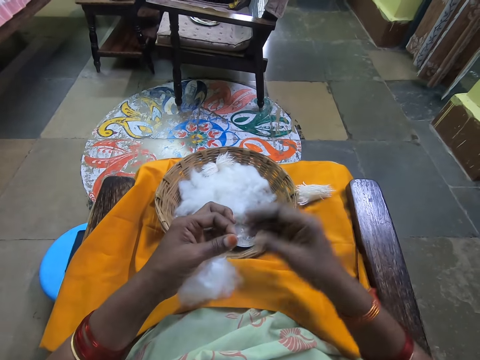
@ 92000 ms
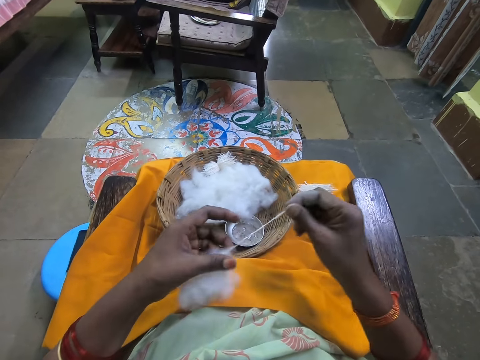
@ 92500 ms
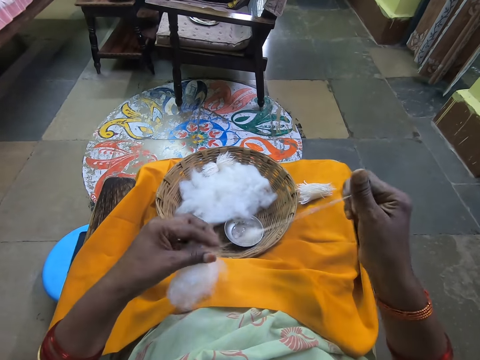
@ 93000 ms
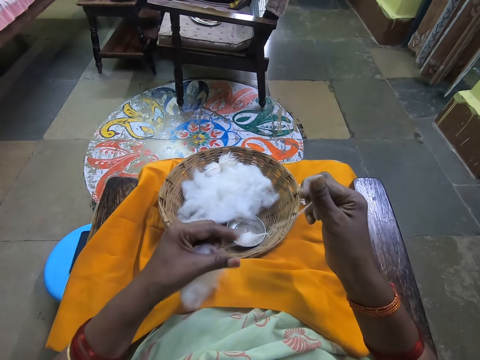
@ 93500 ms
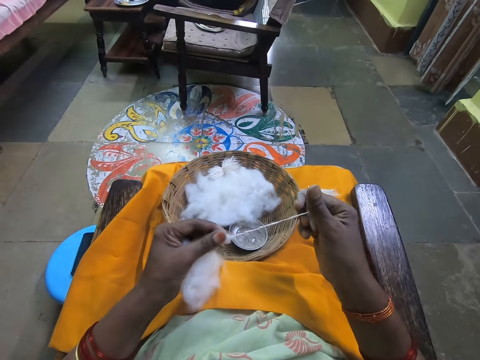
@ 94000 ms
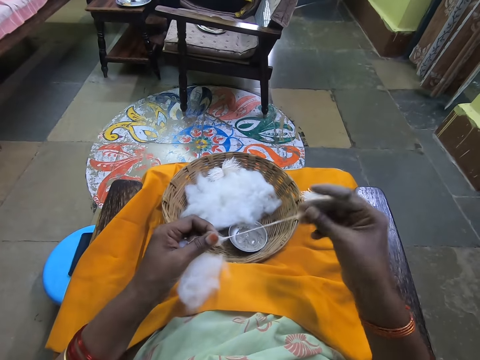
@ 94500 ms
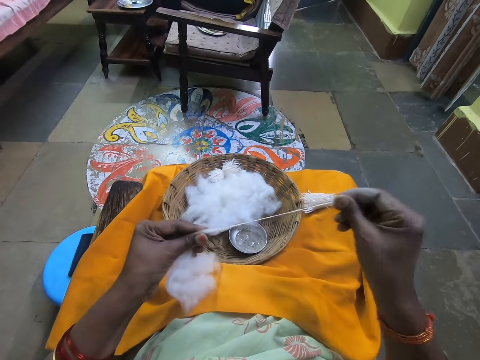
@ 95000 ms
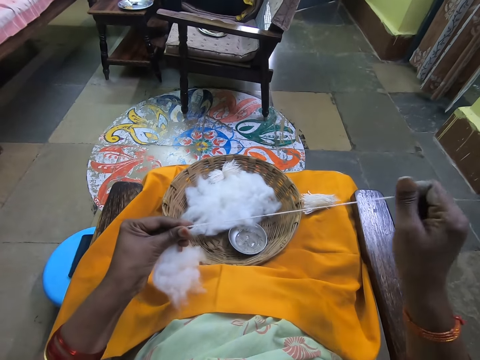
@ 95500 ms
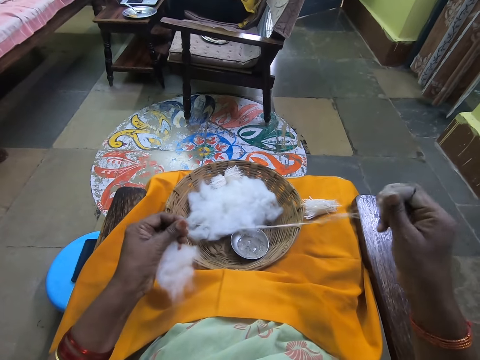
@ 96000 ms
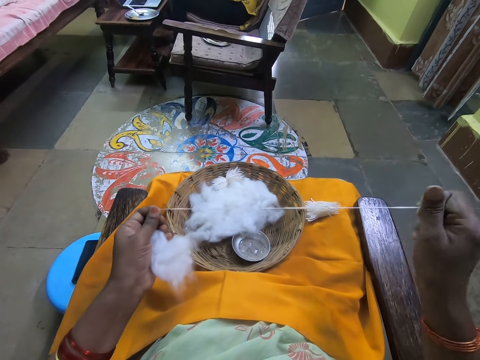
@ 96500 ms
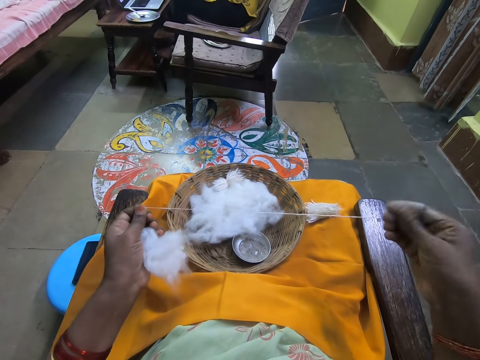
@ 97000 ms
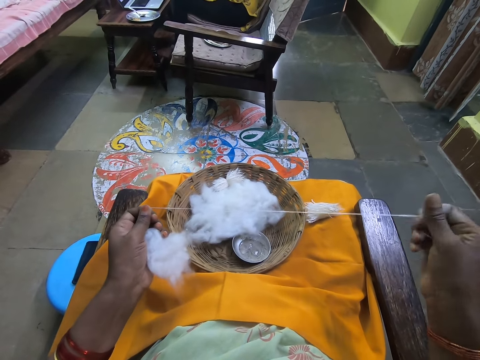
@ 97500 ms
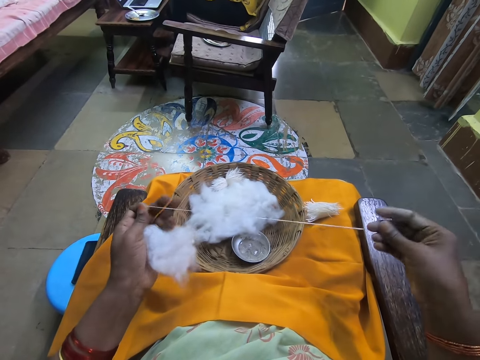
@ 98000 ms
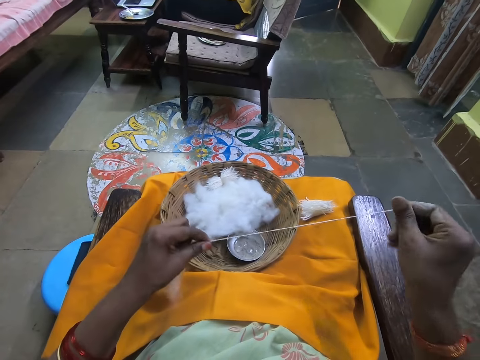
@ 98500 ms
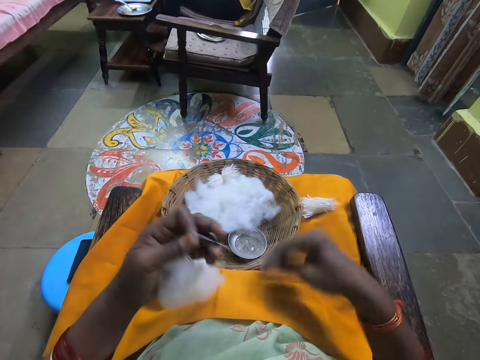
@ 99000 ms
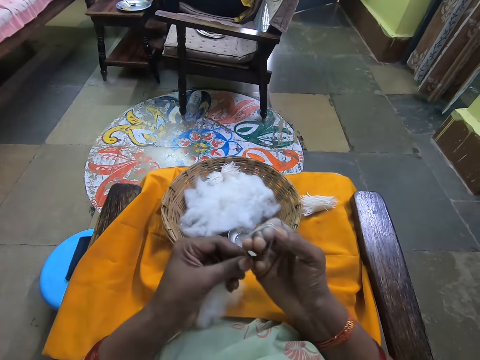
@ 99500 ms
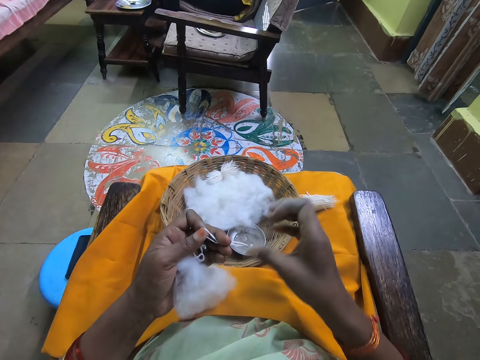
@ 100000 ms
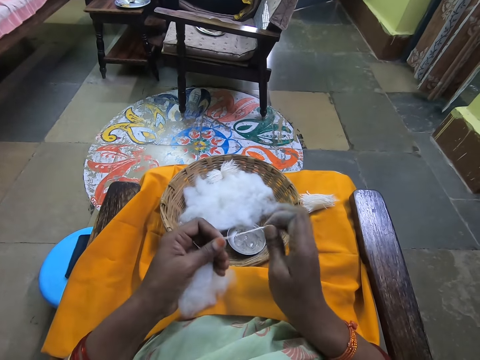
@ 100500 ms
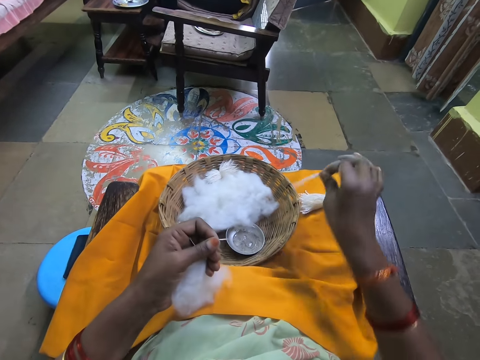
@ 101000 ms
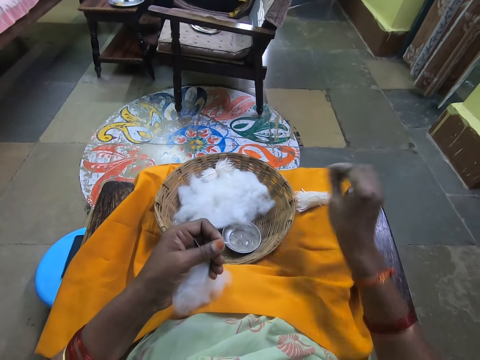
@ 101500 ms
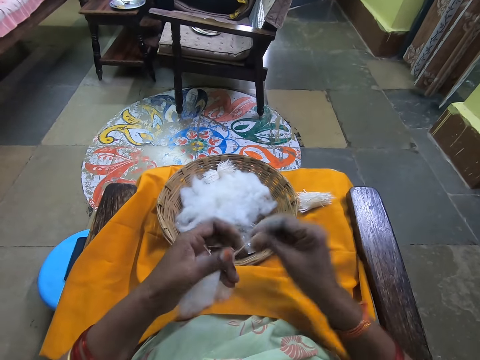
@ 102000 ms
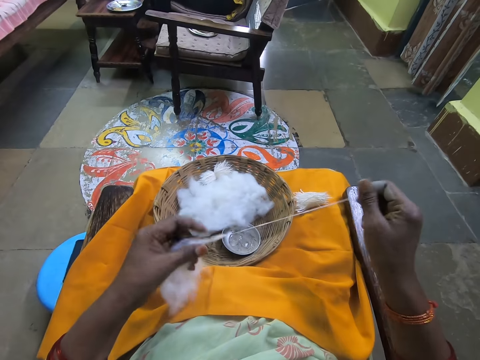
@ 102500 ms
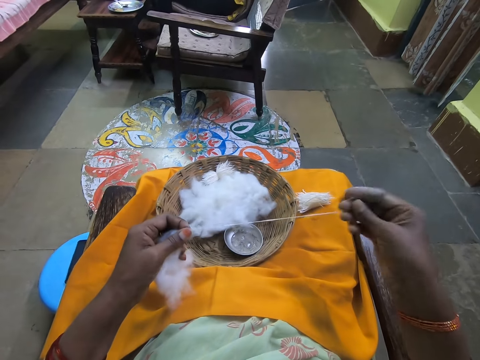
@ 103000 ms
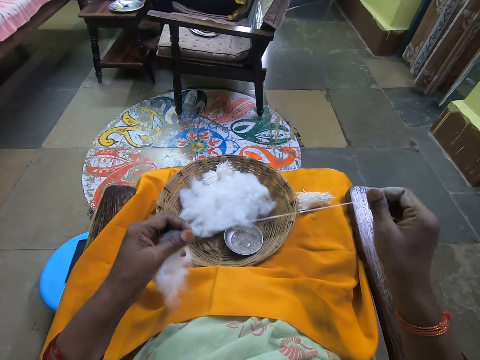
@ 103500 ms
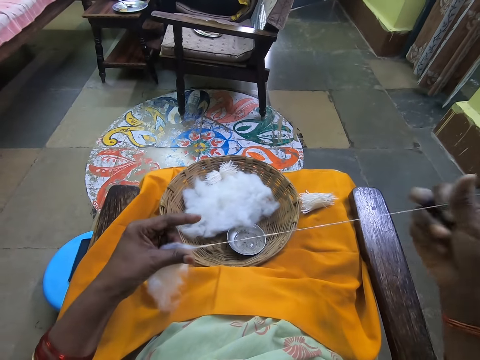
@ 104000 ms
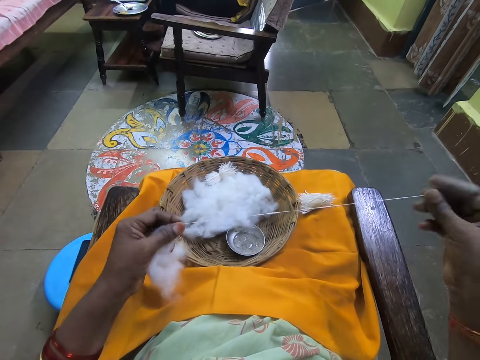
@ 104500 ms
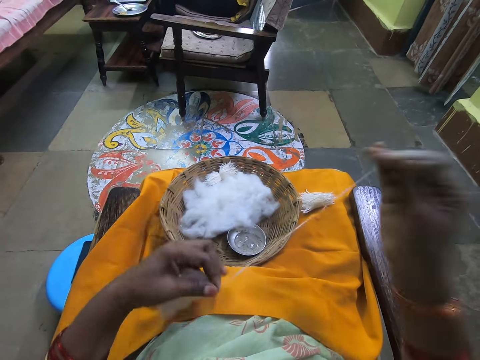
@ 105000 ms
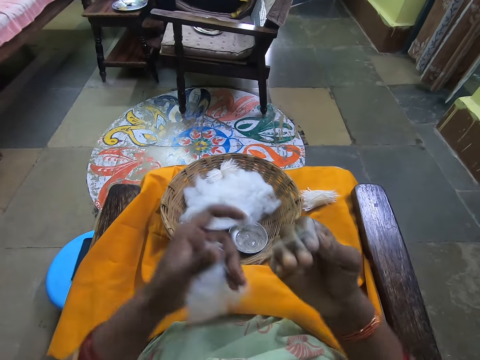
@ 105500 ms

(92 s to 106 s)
The camera wearer places the cotton on the other cottons. She rolls the cotton wool with her finger. She places the cotton on the other cottons. She rolls the cotton wool with her finger.

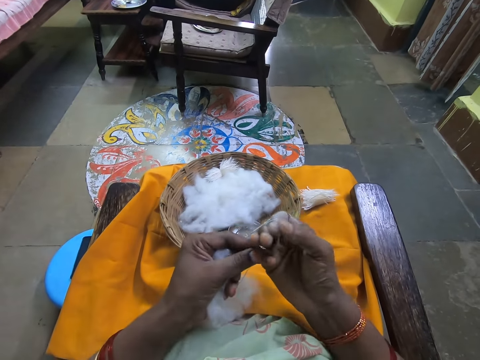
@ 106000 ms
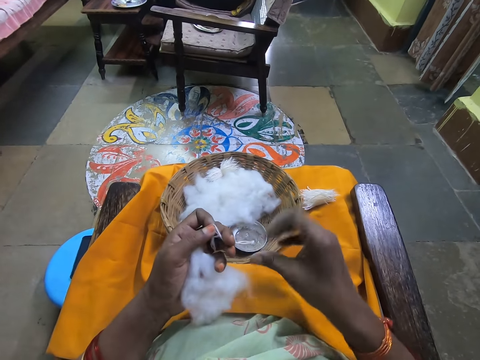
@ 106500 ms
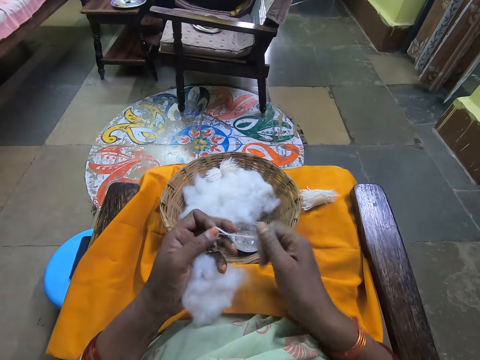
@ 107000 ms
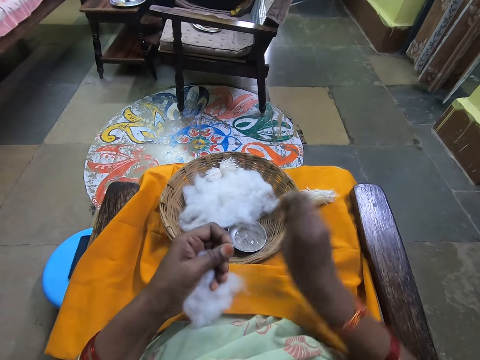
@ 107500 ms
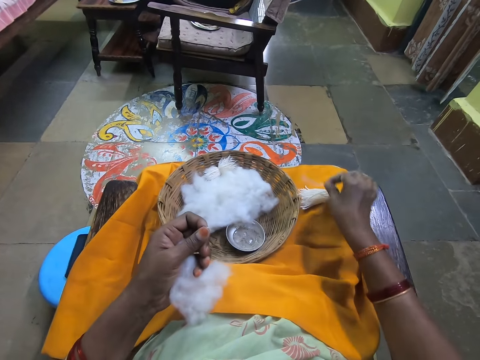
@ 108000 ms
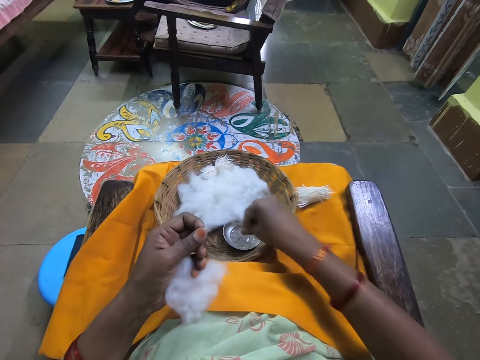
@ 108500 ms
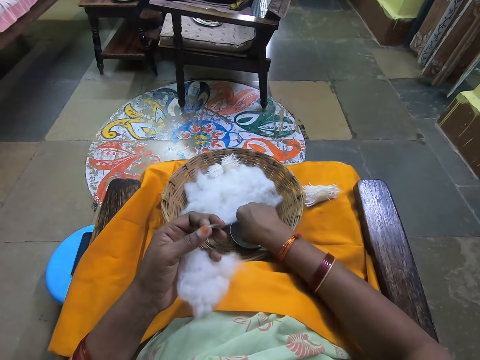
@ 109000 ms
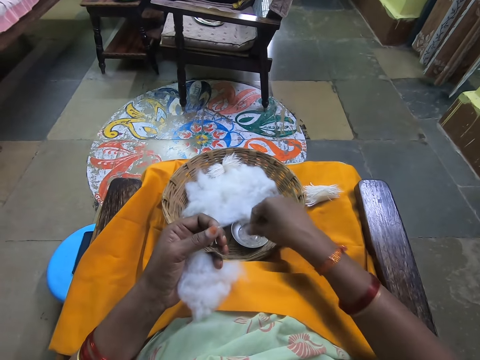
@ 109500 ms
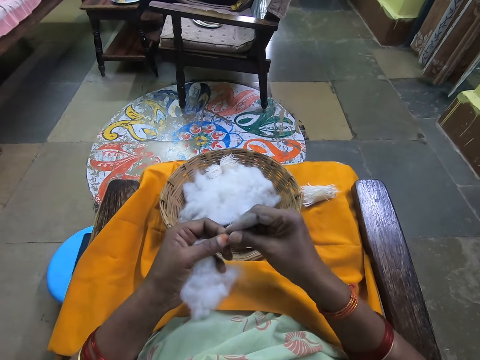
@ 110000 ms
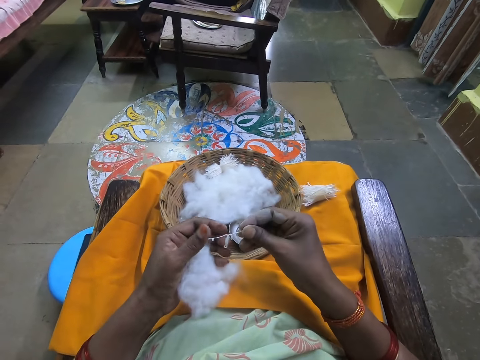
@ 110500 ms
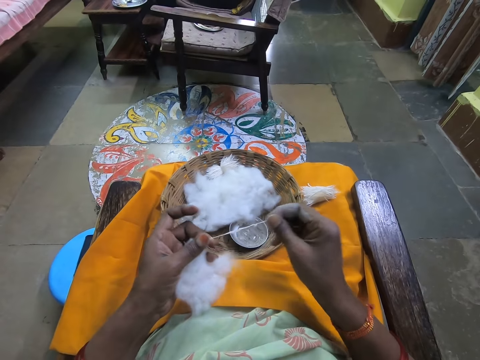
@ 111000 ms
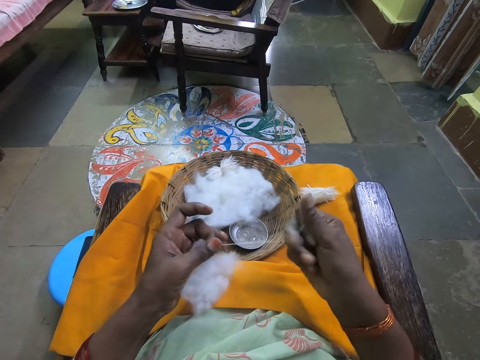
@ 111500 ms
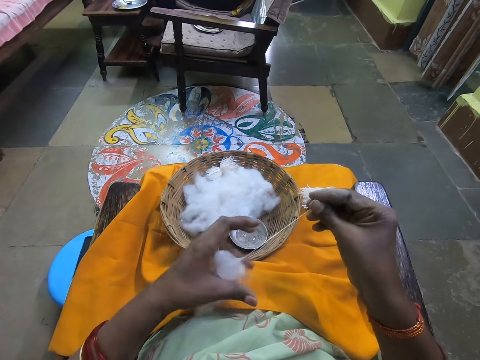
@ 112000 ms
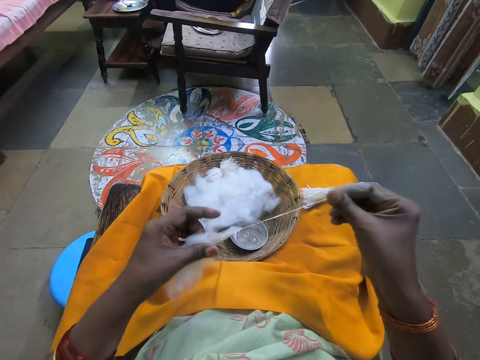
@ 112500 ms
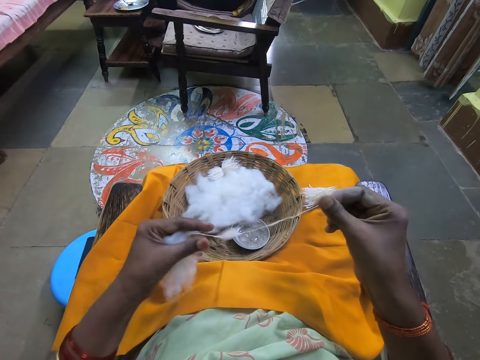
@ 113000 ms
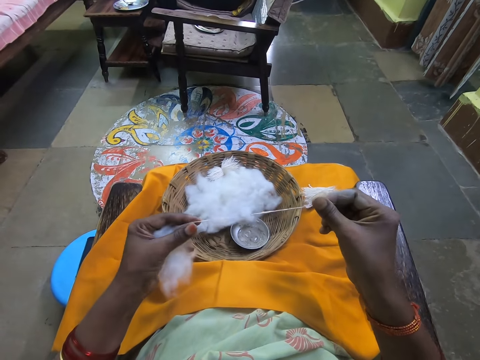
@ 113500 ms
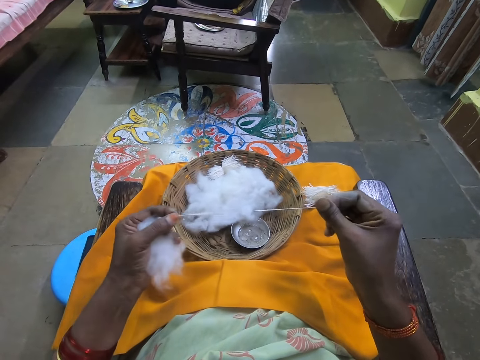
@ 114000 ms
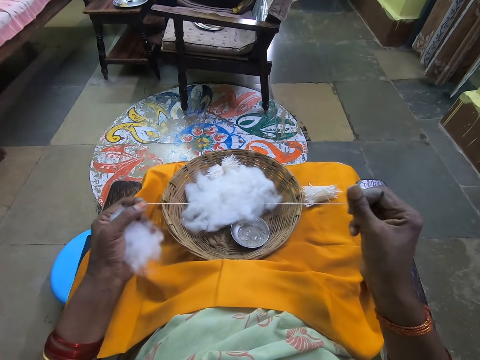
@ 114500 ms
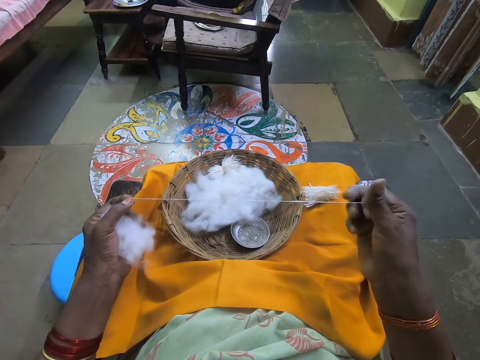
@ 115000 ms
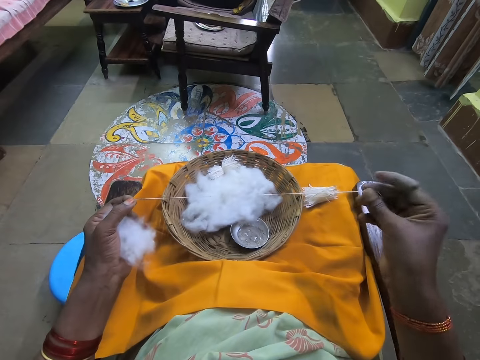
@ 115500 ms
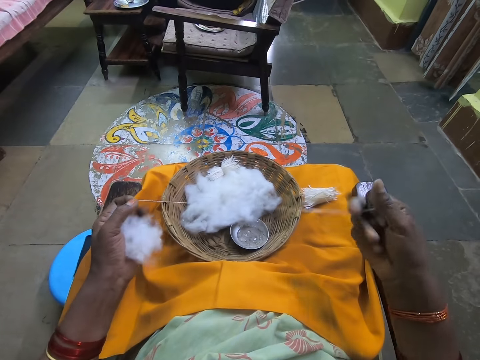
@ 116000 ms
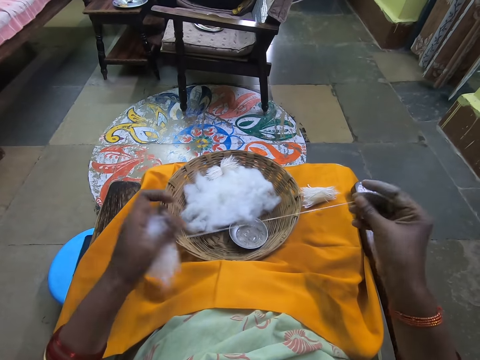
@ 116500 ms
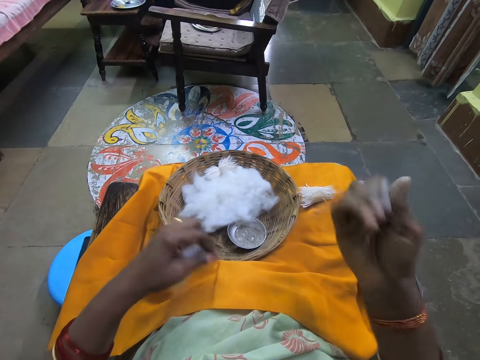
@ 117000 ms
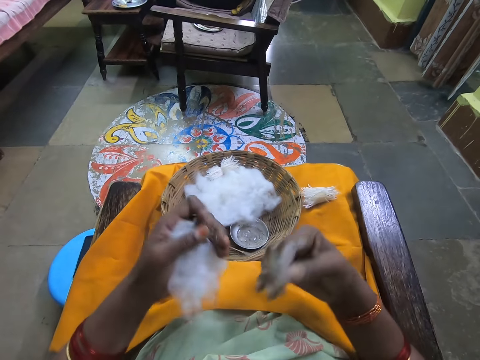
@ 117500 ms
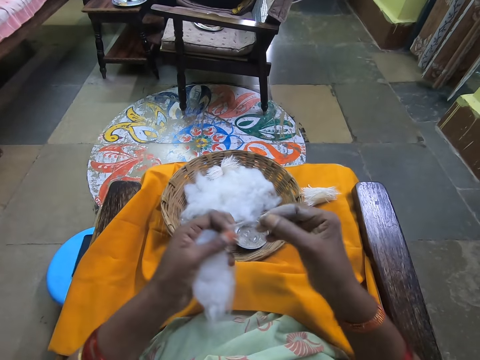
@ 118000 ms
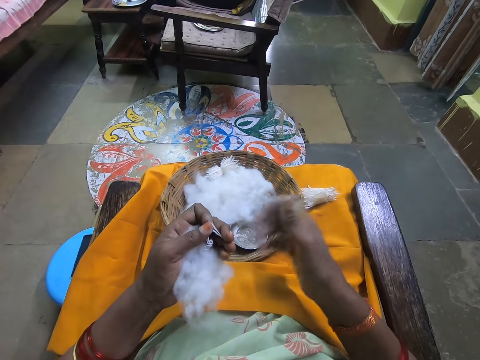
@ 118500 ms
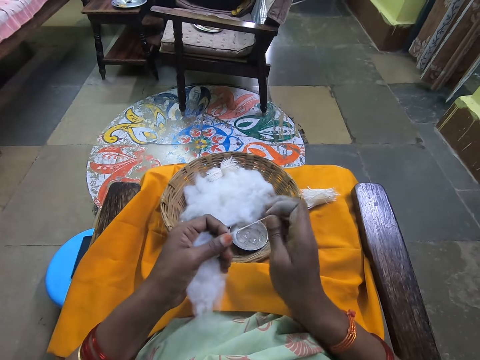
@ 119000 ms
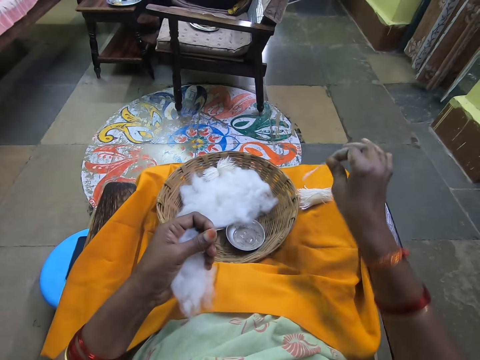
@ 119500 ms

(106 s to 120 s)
The camera wearer places the cotton on the other cottons. She dips her finger in a powder. She rolls the cotton wool with her finger.
